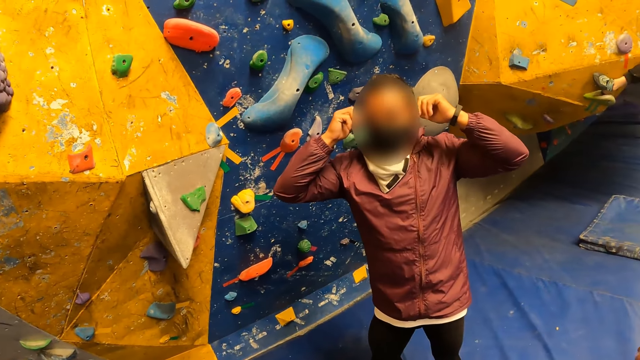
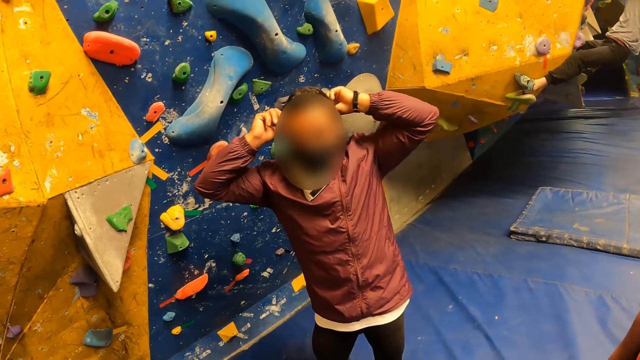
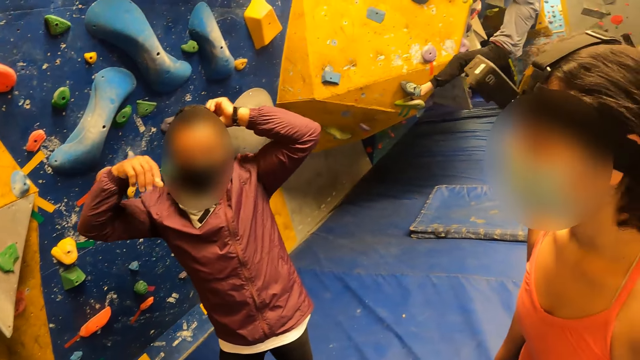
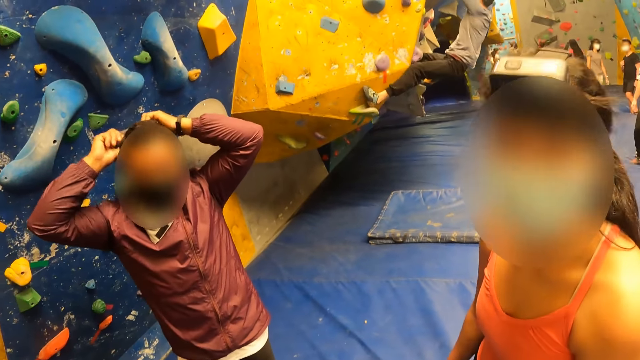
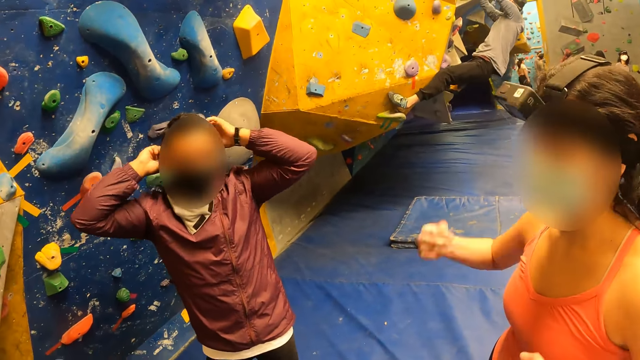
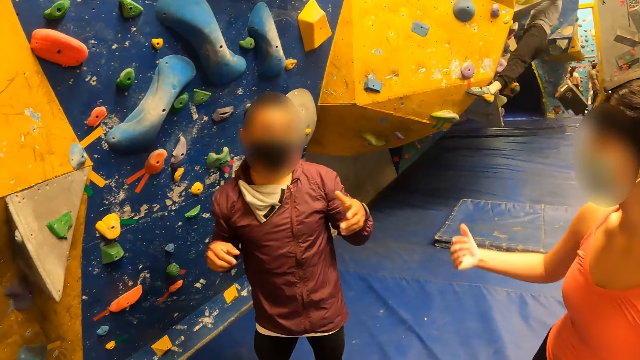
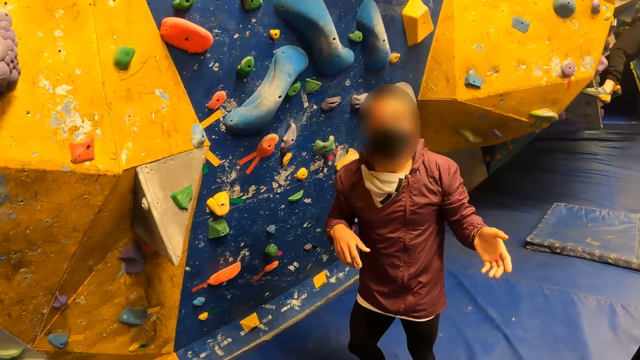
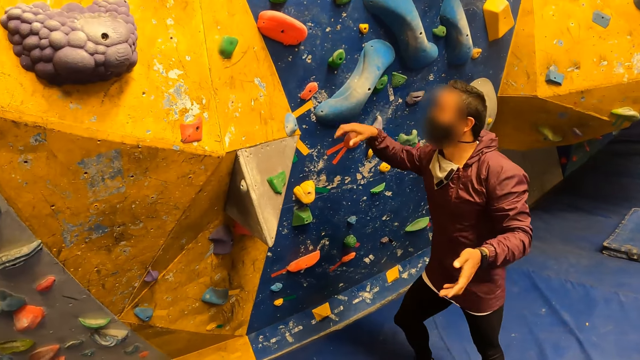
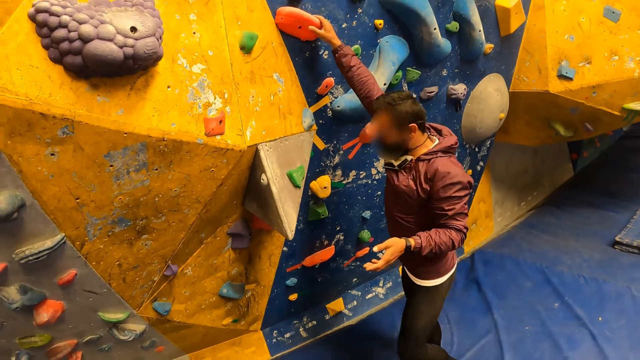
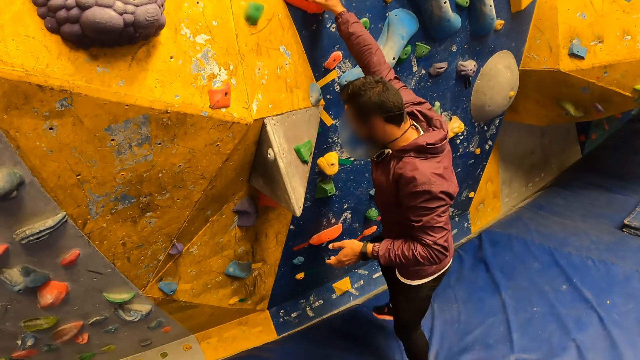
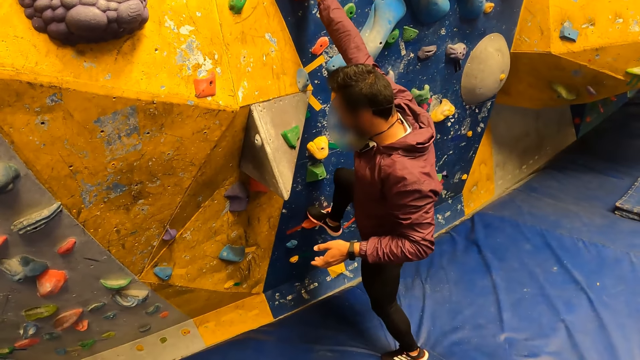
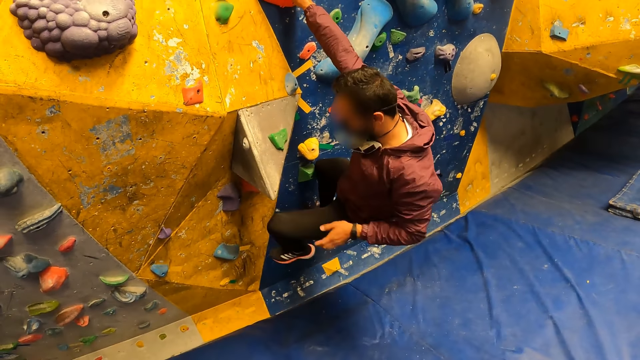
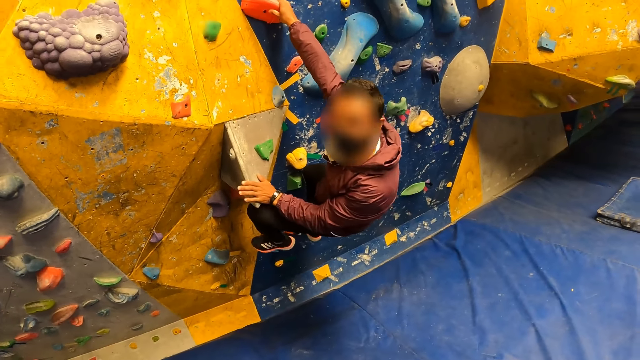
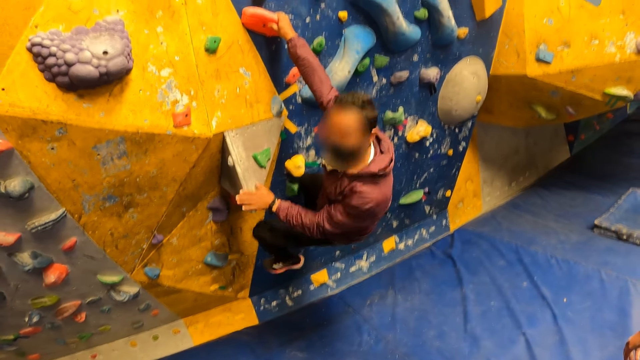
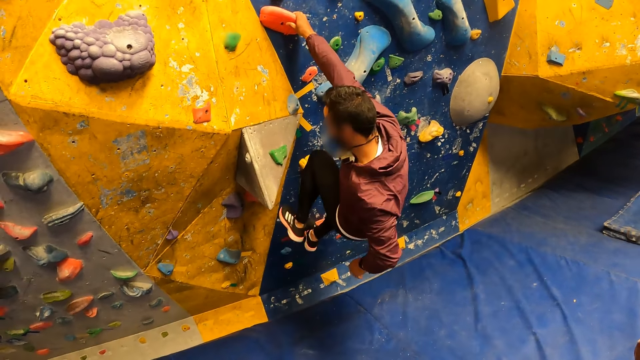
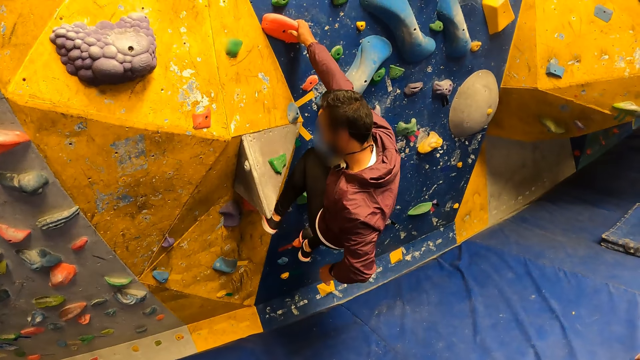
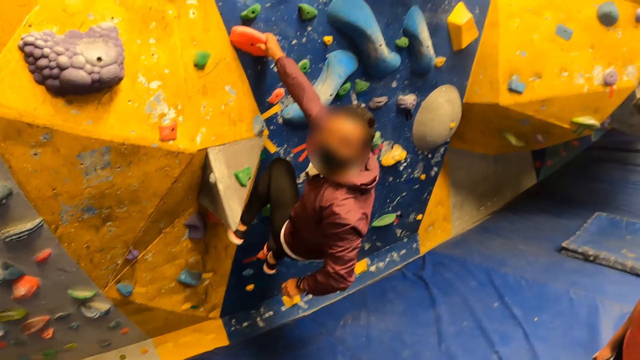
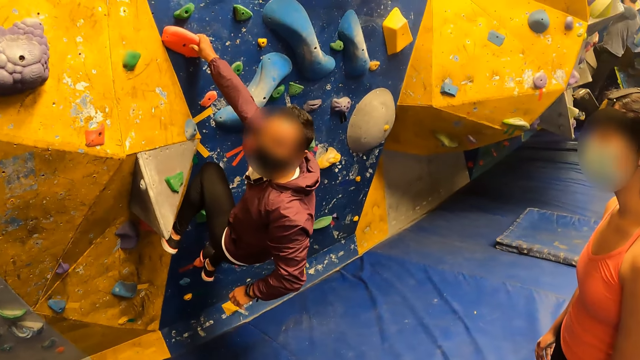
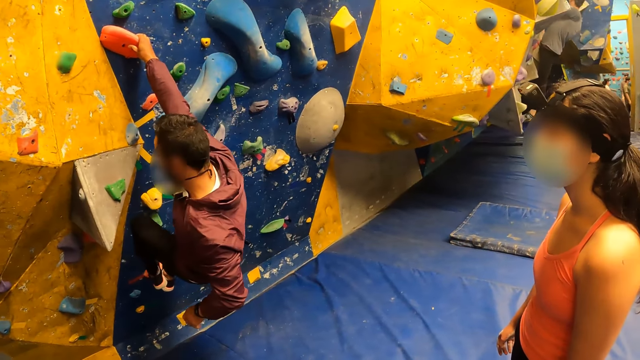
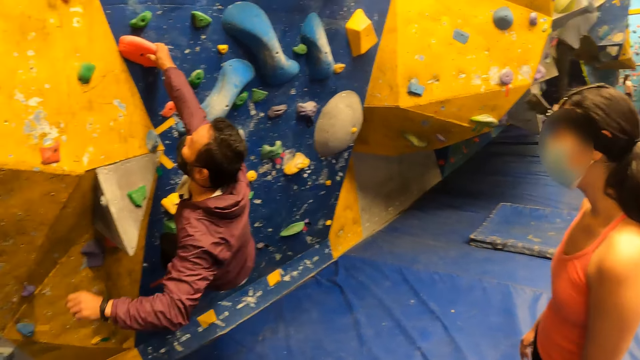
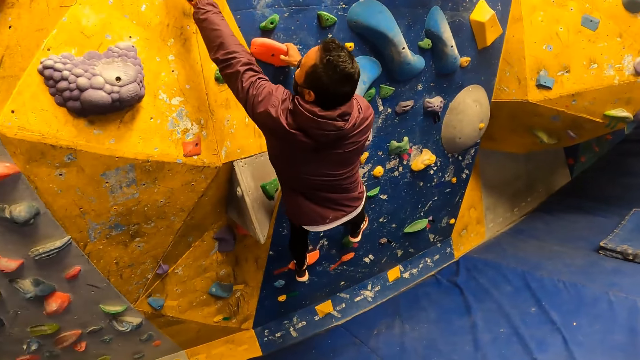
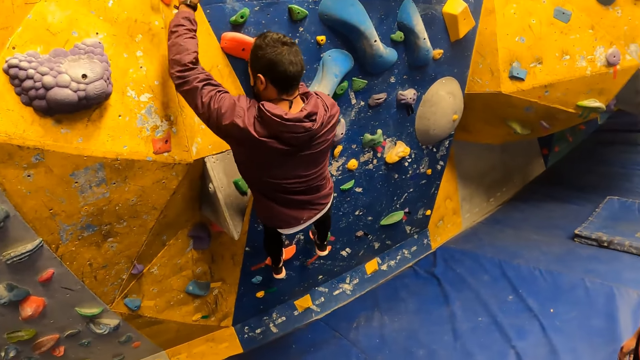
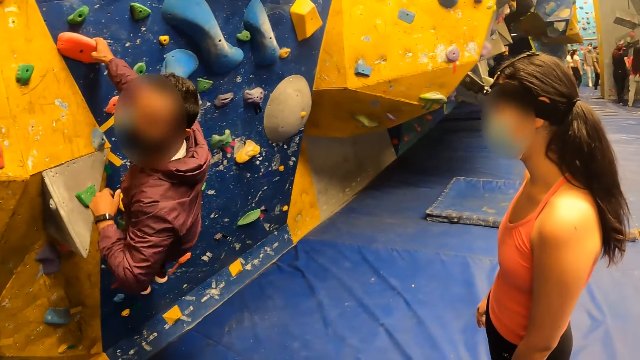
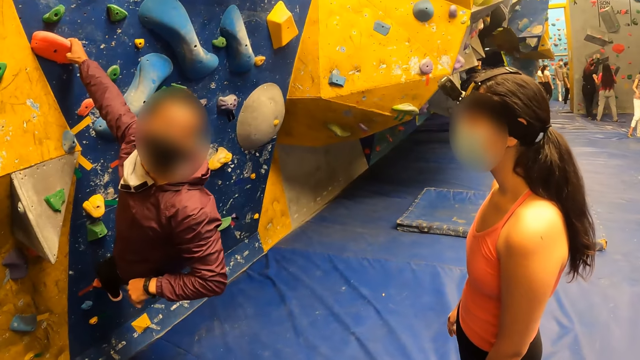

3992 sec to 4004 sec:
The man adjusts the facemask on his face with both hands. The camera wearer interacts with a woman. They look around. The man climbs the indoor climbing wall with both hands and legs.

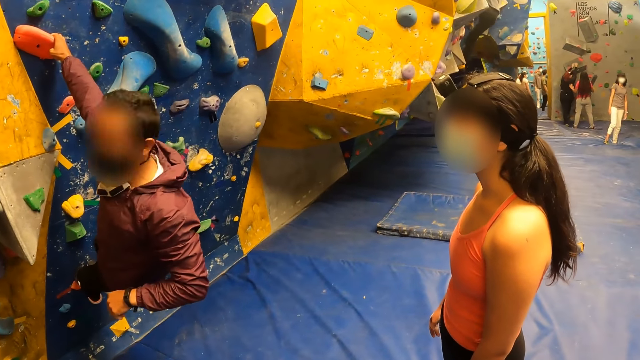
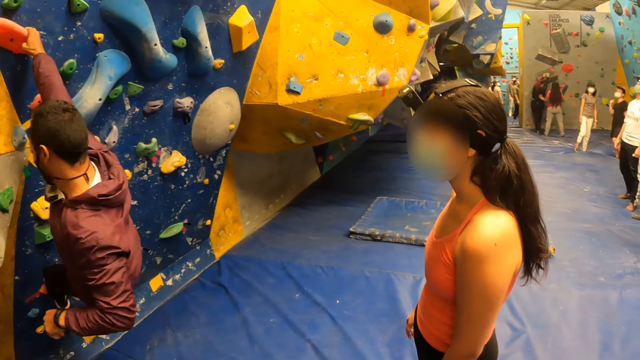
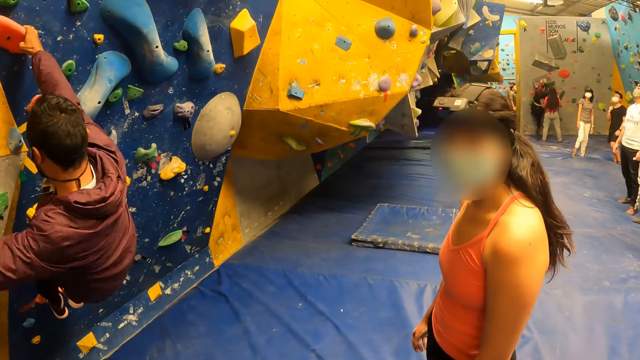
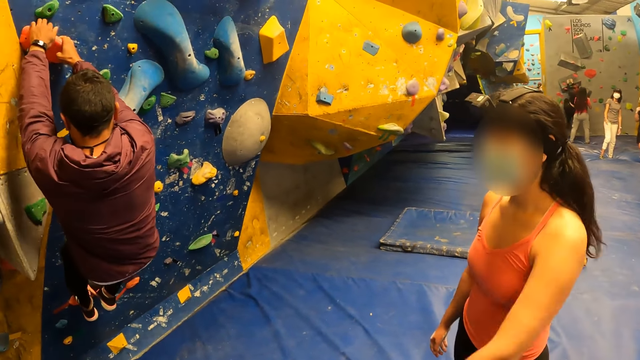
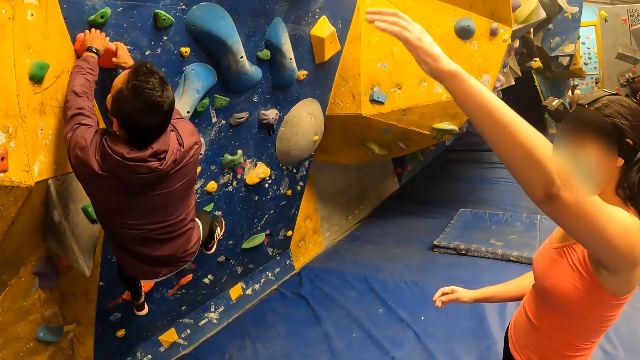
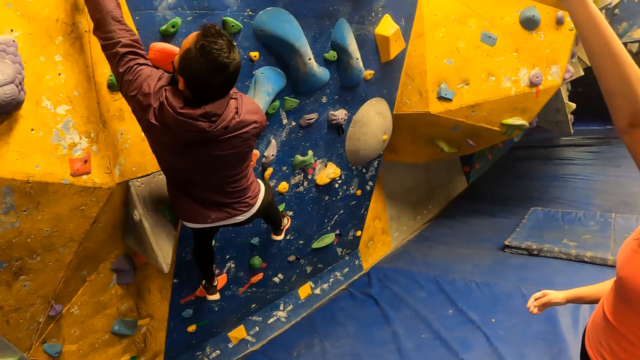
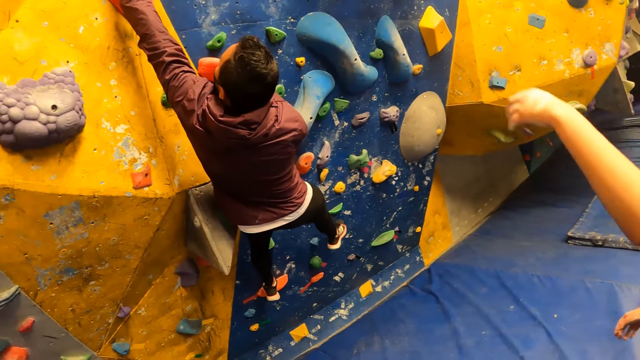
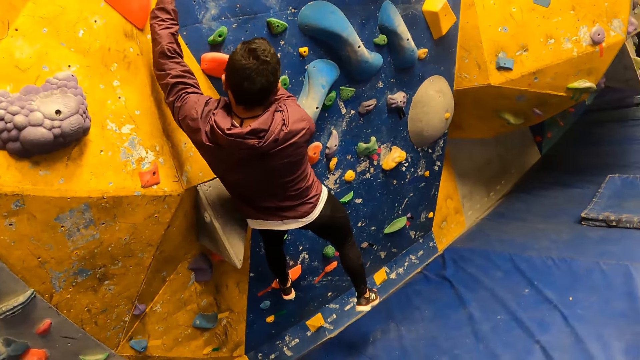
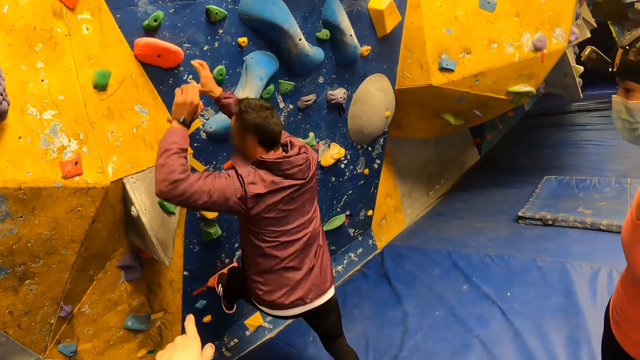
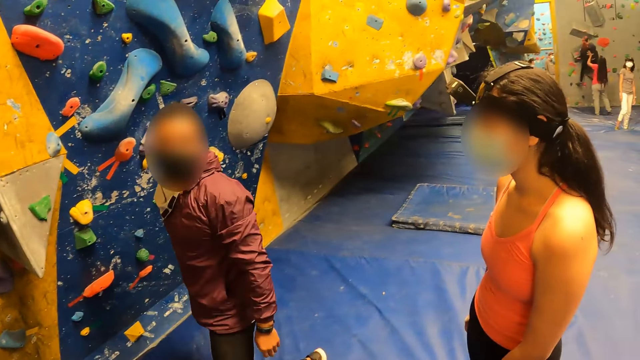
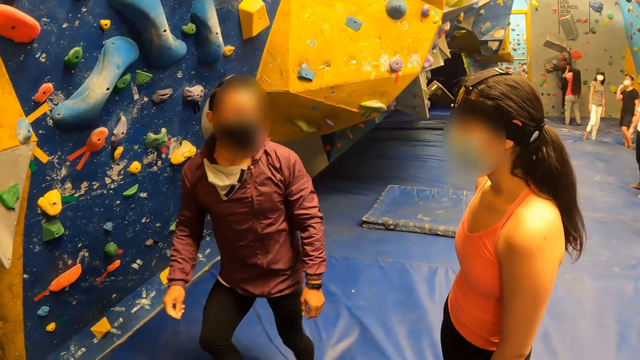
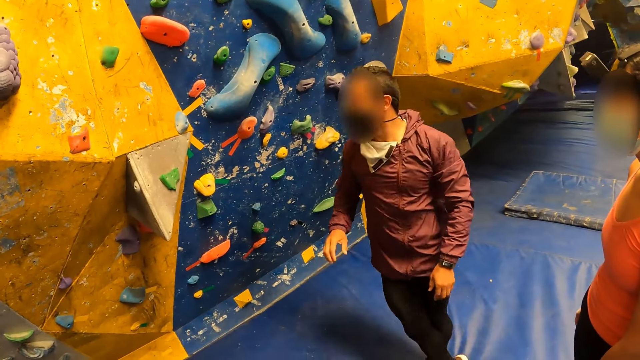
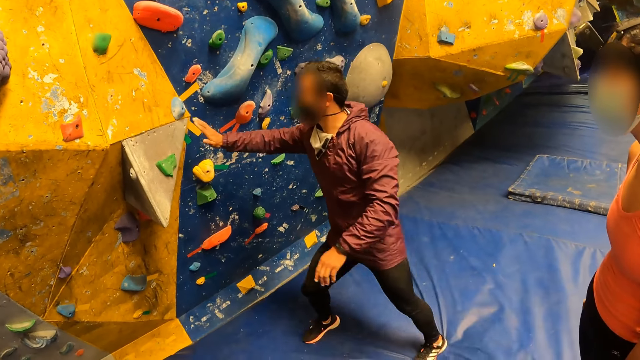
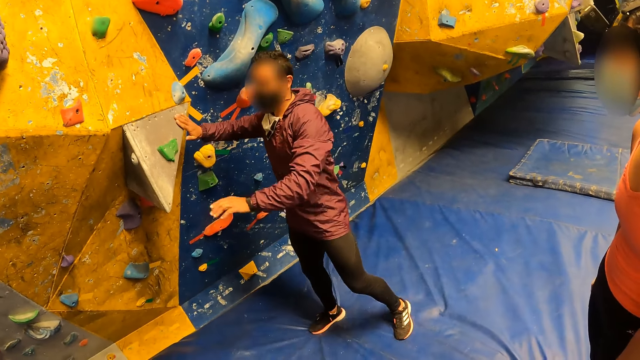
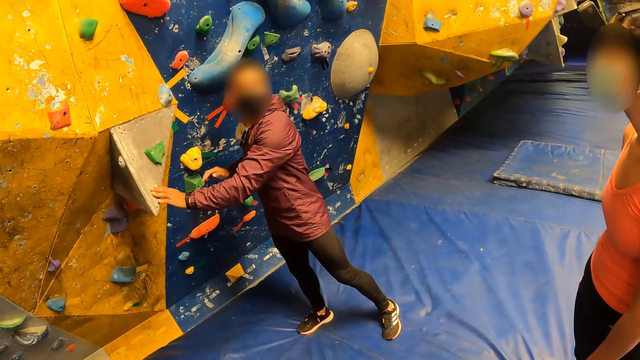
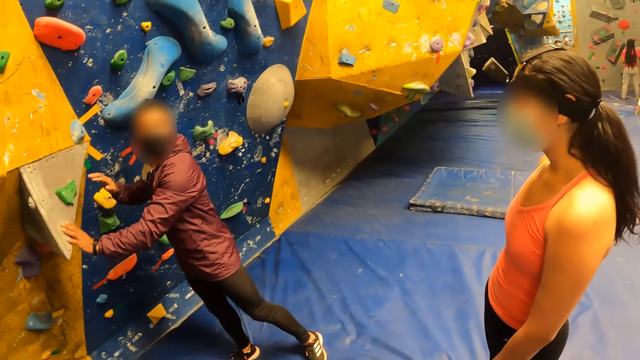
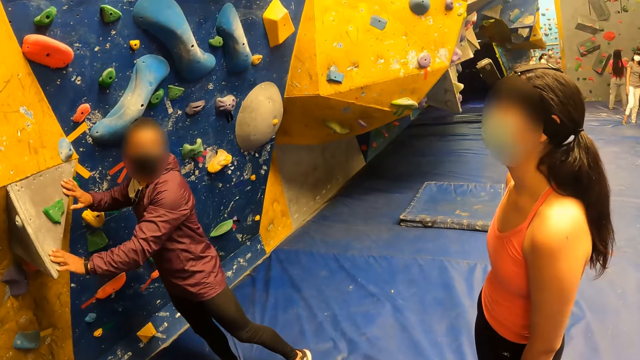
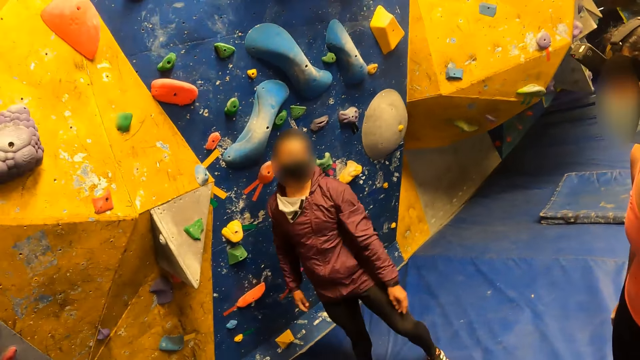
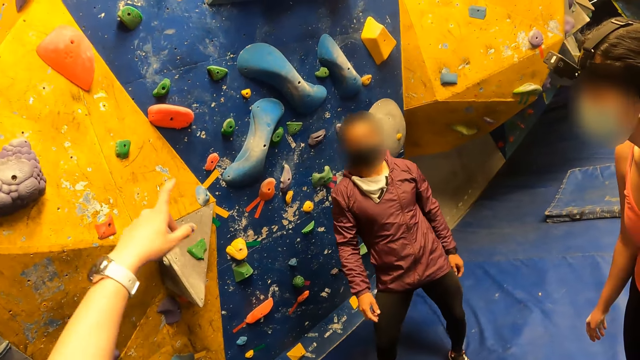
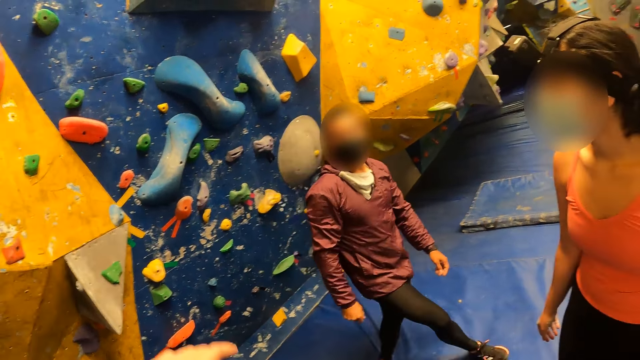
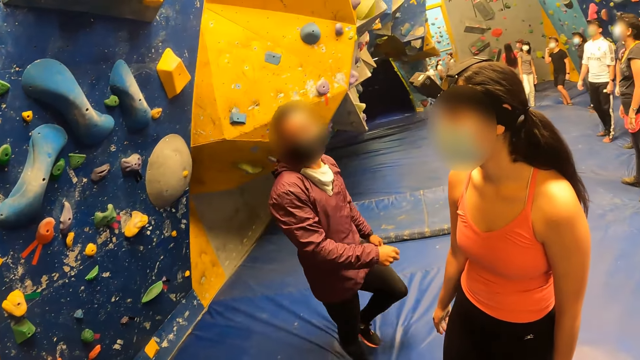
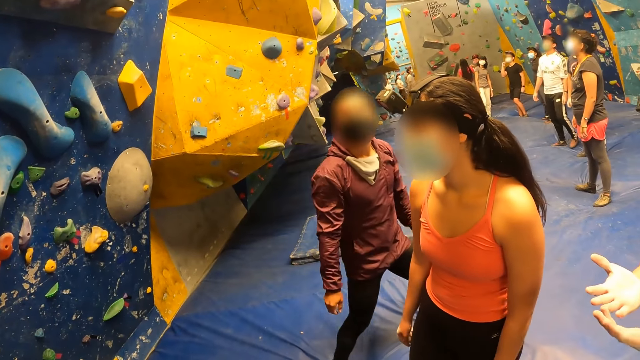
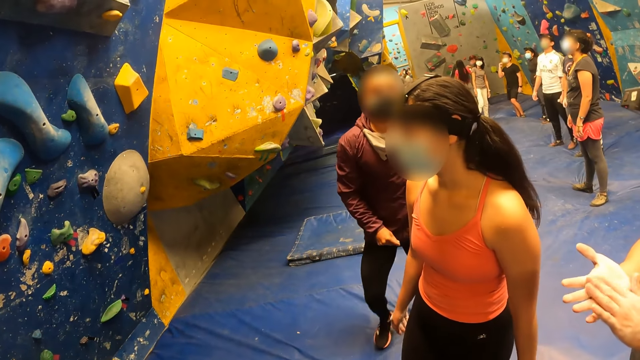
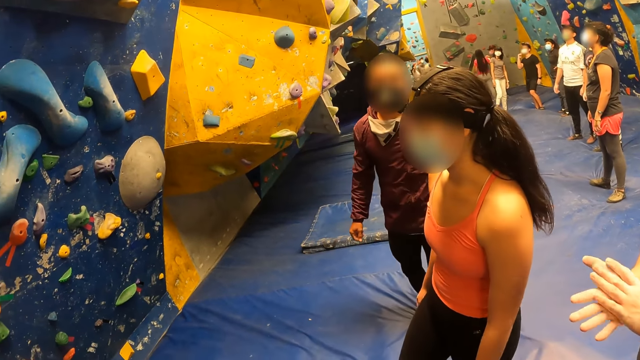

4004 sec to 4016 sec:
The man comes down from the indoor climbing wall. He touches the indoor climbing wall with his right hand. He touches the indoor climbing wall with his left hand. He touches the indoor climbing wall with his right hand. The camera wearer points at the wall. The man walks away from the wall.
